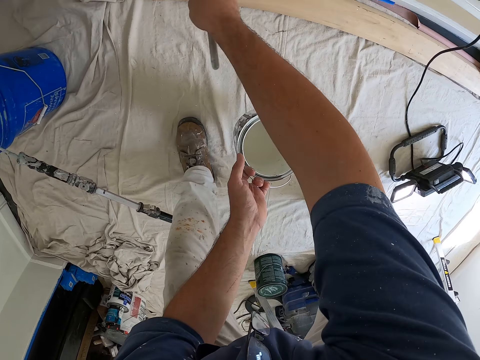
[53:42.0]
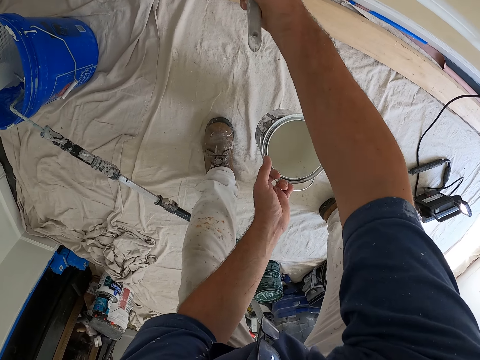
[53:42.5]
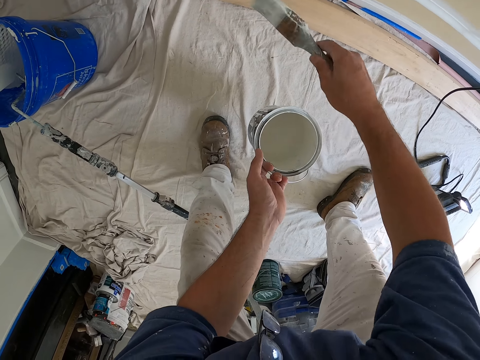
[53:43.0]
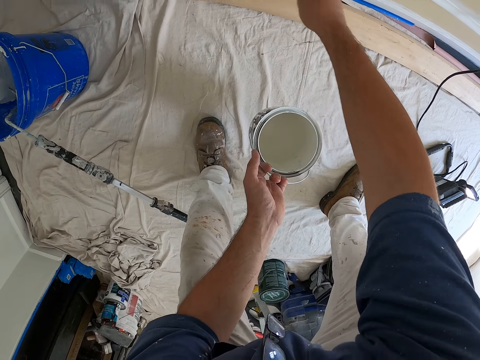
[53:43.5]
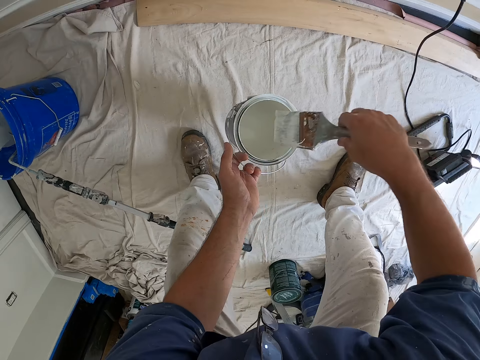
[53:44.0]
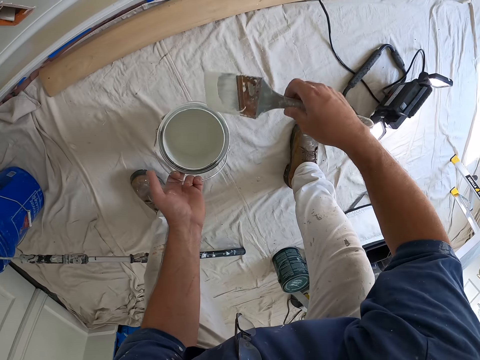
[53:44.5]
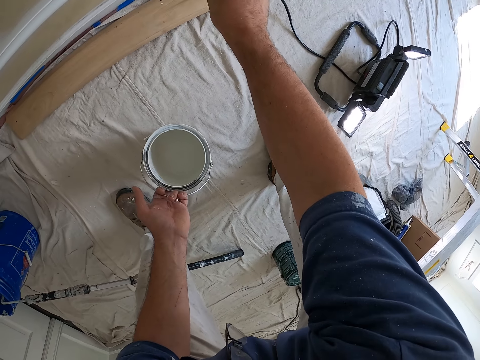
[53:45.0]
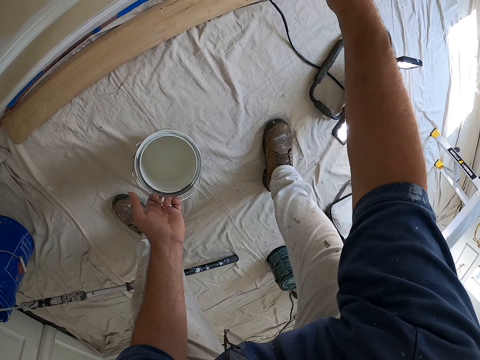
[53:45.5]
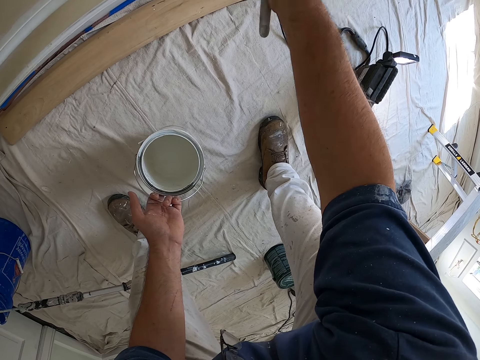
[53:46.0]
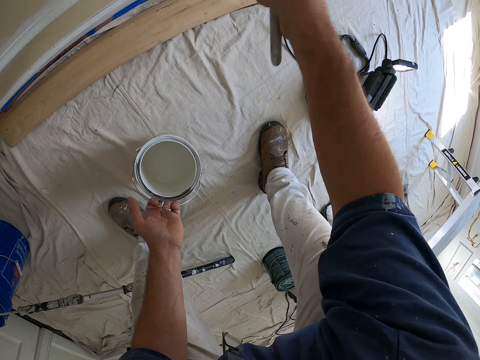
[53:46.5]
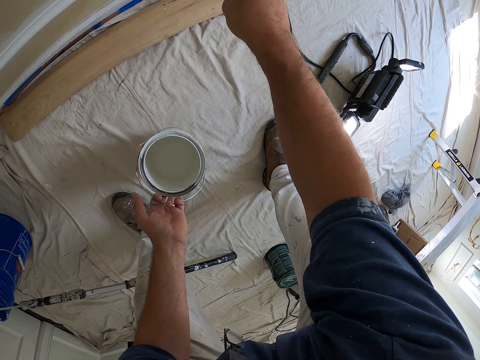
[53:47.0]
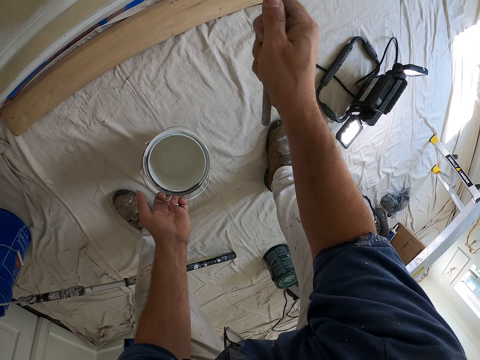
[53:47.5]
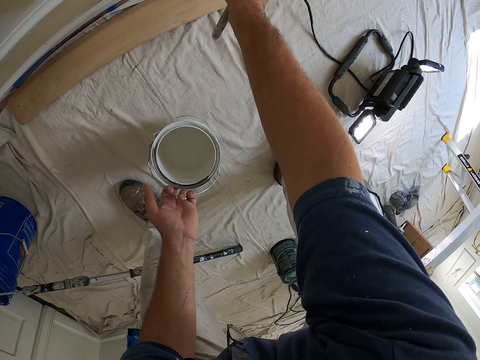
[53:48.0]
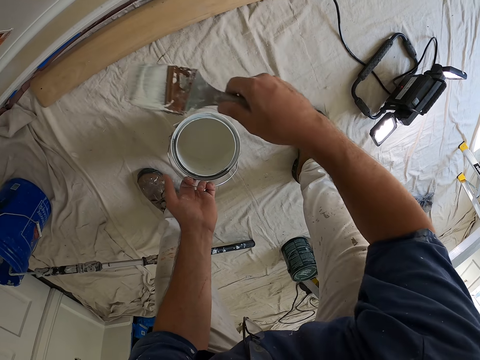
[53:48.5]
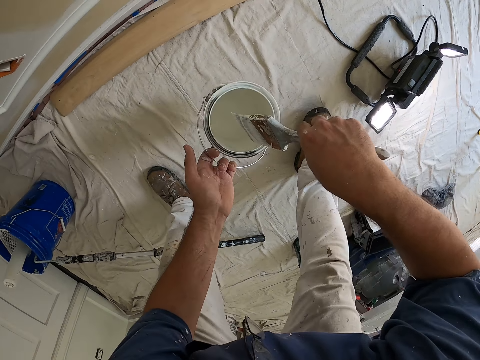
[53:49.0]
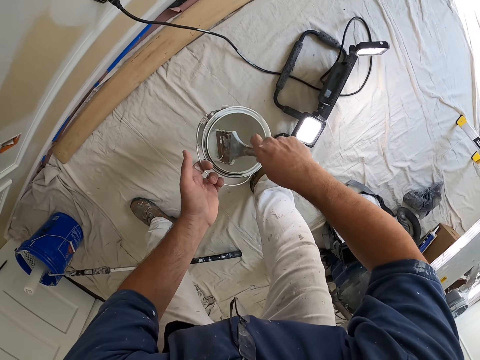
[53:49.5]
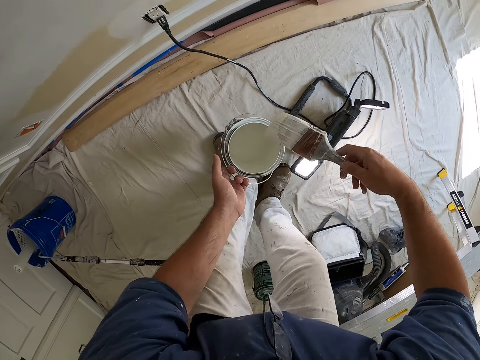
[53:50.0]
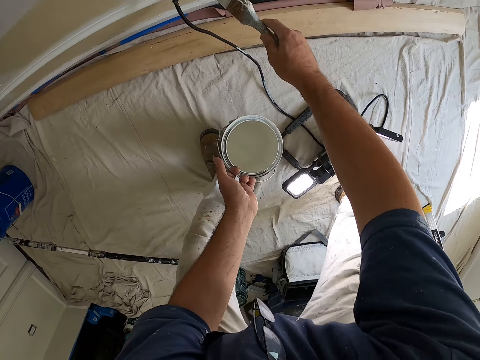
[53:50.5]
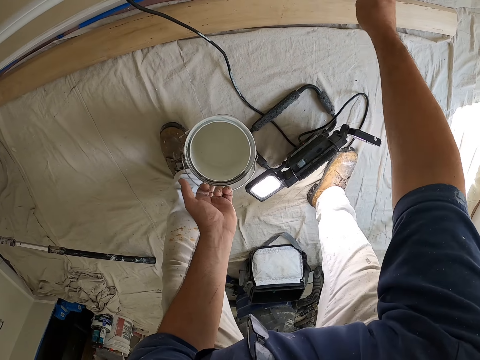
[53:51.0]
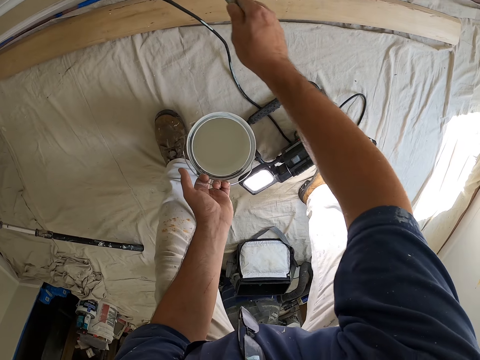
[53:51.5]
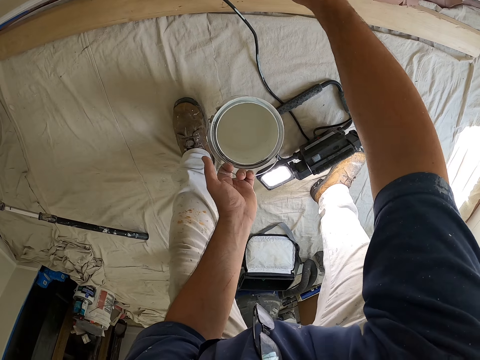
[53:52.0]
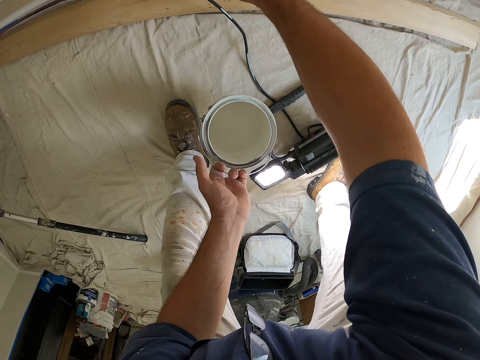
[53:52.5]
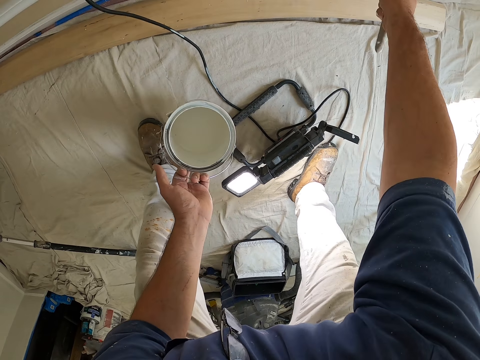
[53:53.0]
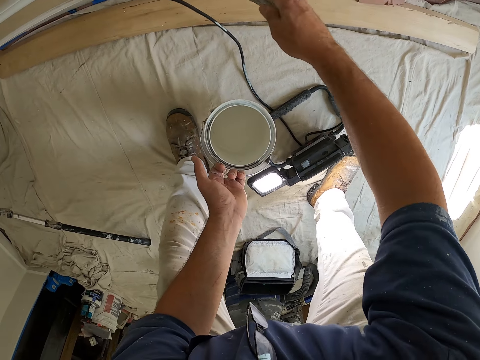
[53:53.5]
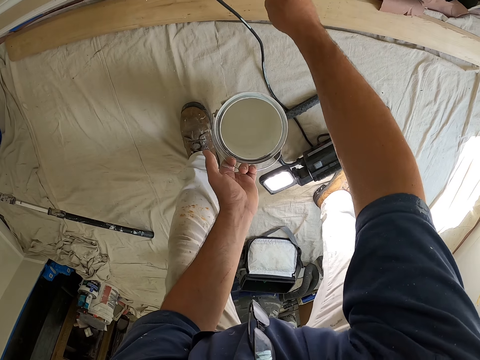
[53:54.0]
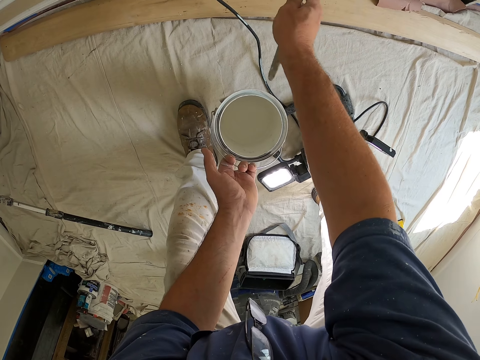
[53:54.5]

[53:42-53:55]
The camera wearer dips the paint brush inside the paint in his left hand. He paints the room with the paint brush. He dips the paint brush inside the paint in his left hand. He moves a step. He paints the room with the paint brush.

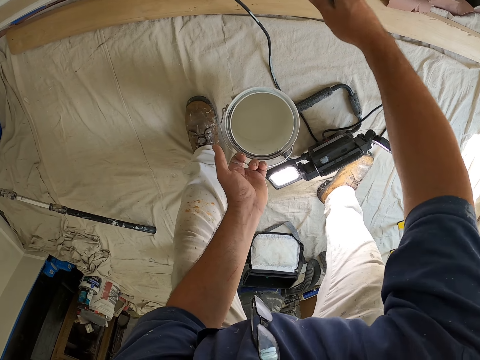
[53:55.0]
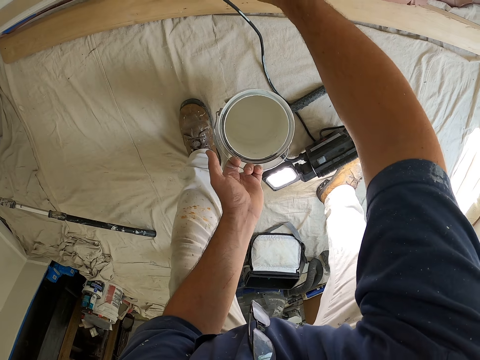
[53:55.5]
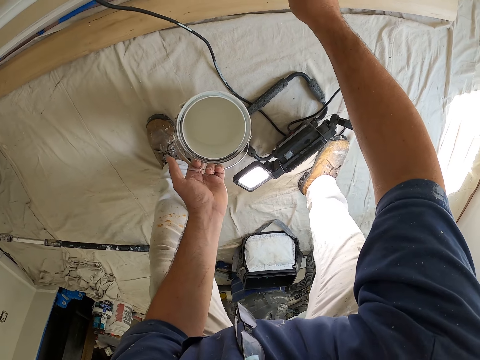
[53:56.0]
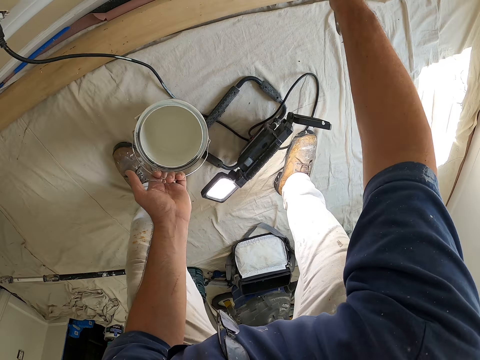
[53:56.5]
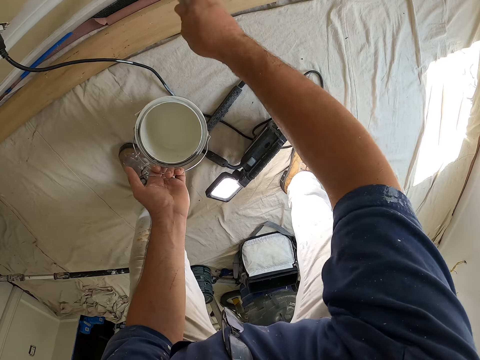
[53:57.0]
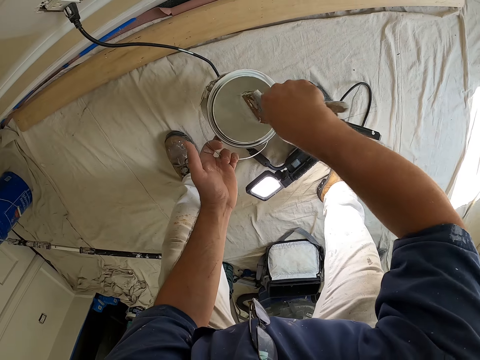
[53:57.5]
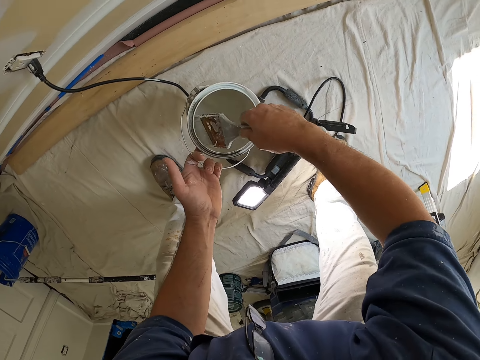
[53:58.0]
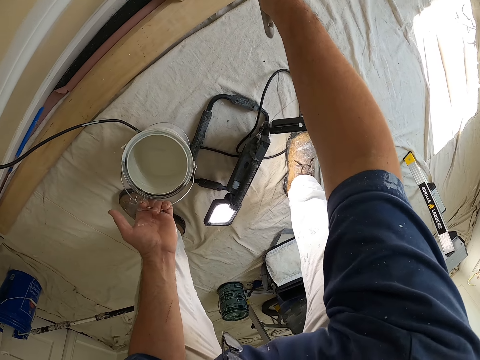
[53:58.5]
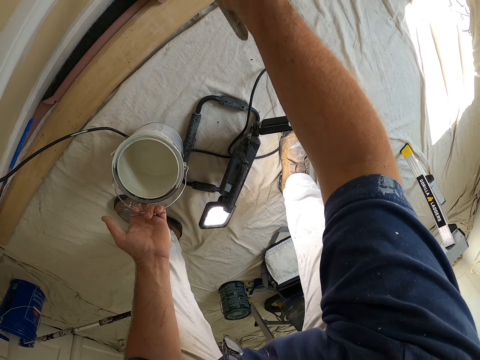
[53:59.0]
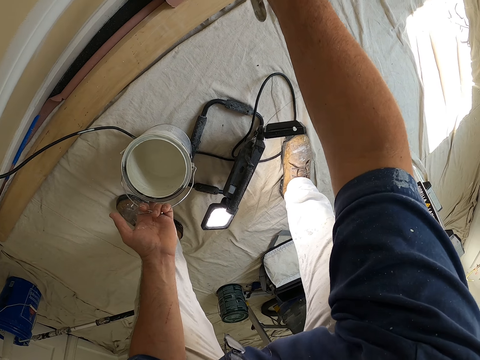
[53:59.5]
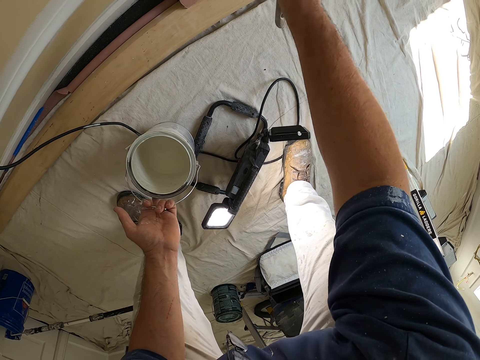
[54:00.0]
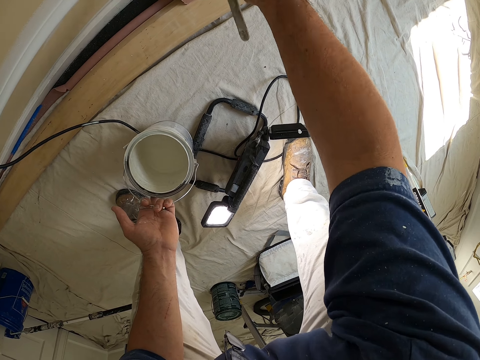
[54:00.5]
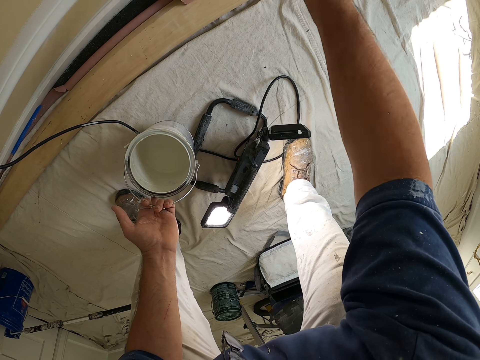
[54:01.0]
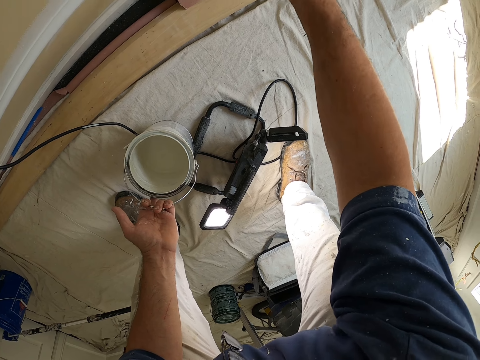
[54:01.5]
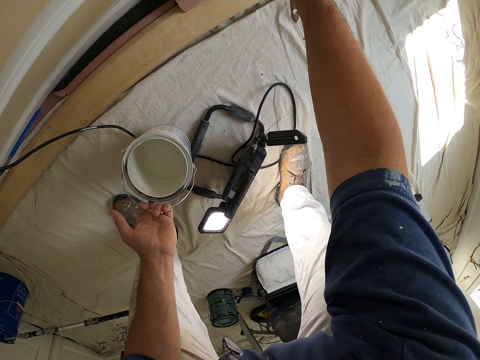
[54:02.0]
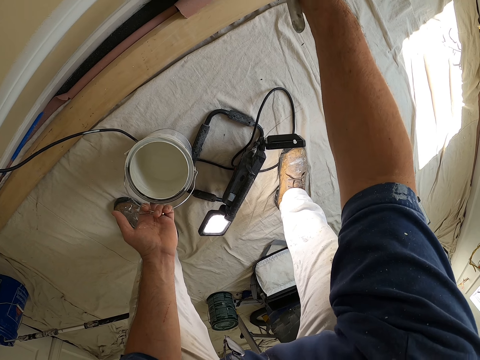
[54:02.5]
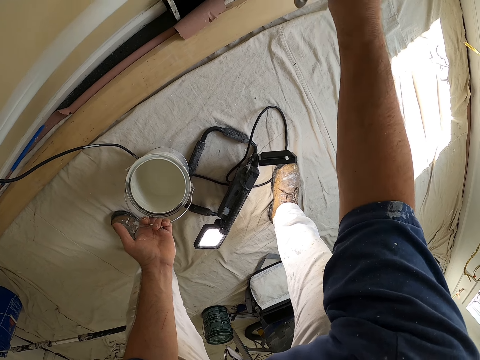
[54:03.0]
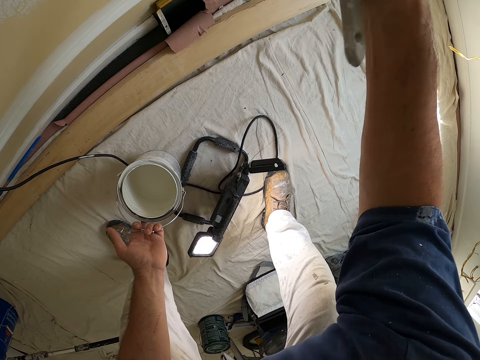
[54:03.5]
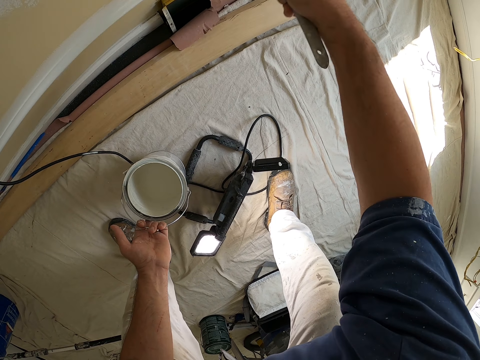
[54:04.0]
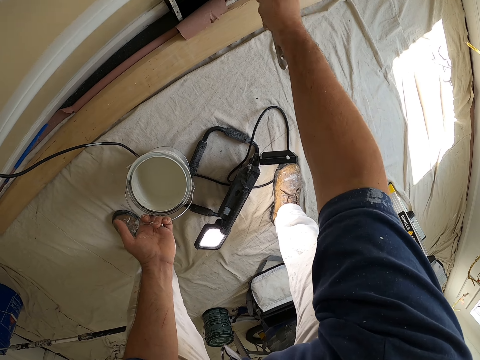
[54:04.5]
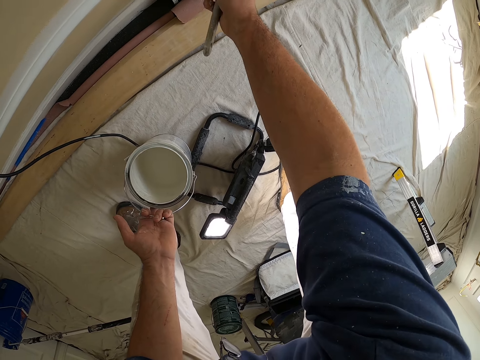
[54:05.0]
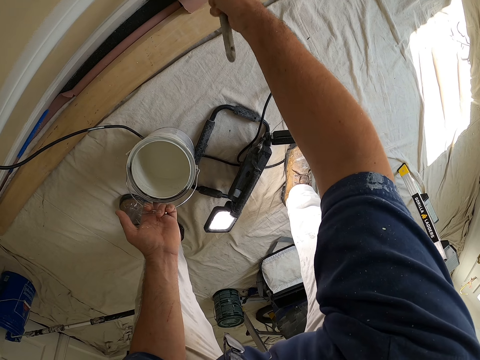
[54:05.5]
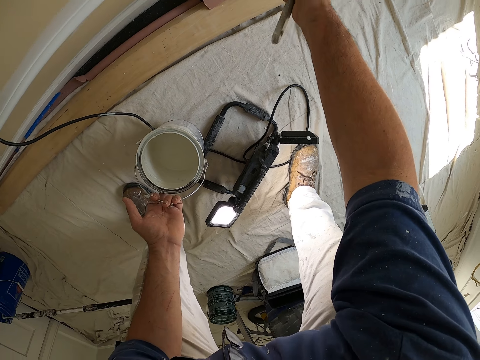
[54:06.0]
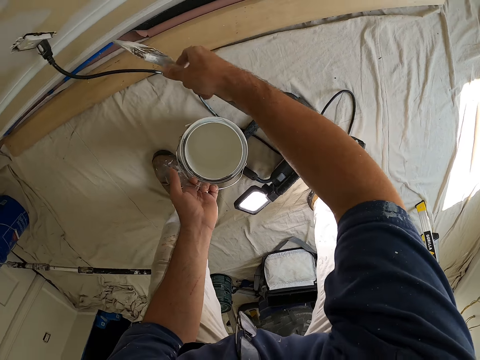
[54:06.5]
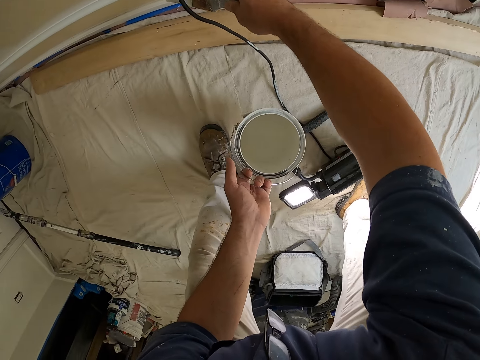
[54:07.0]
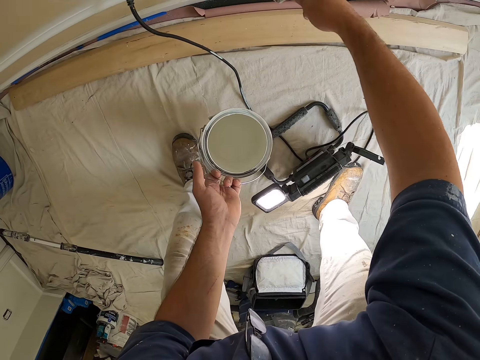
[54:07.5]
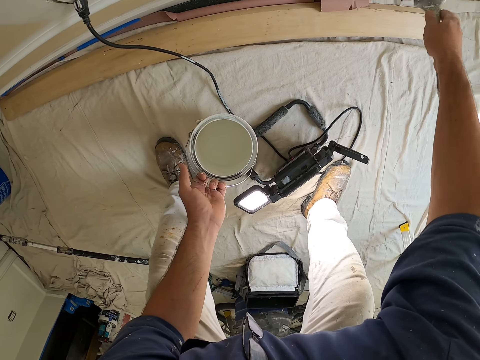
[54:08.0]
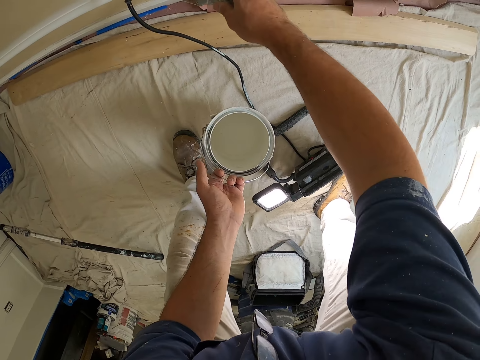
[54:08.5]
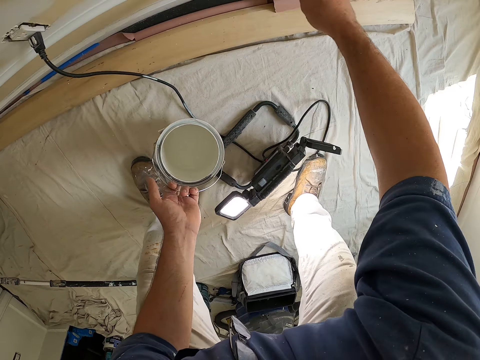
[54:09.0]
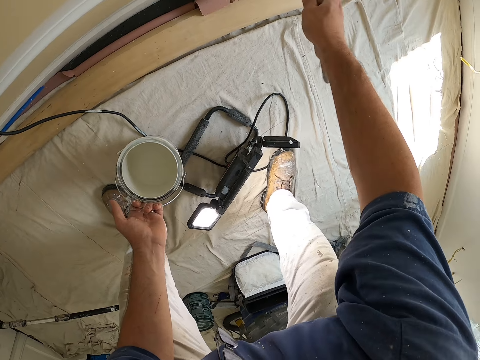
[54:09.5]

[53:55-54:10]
The camera wearer dips the paint brush inside the paint in his left hand. He paints the wall. He paints the room with the paint brush.
